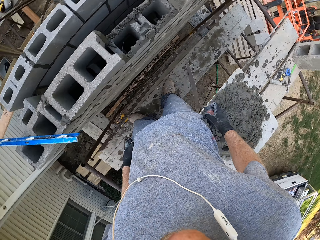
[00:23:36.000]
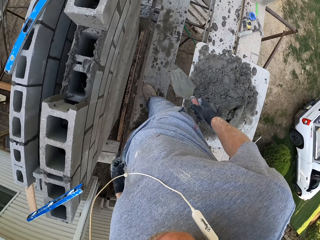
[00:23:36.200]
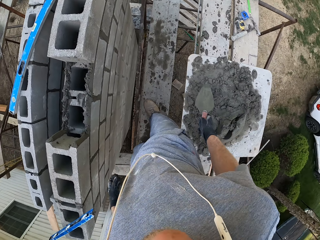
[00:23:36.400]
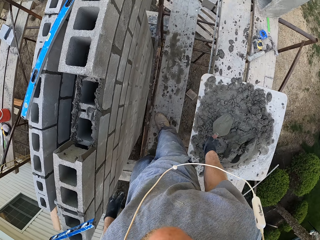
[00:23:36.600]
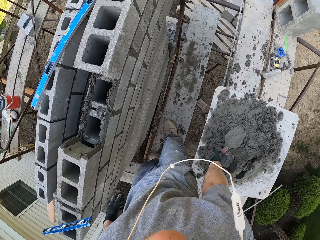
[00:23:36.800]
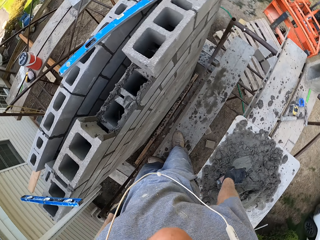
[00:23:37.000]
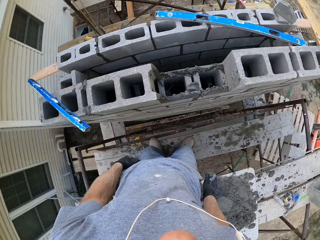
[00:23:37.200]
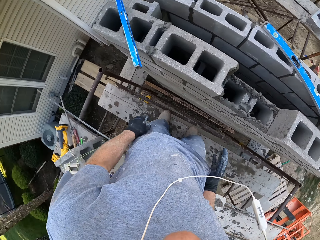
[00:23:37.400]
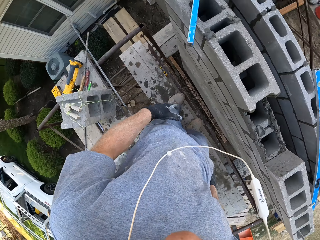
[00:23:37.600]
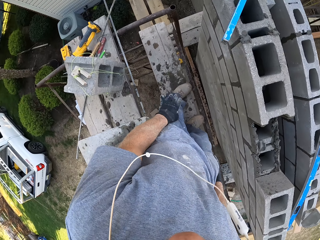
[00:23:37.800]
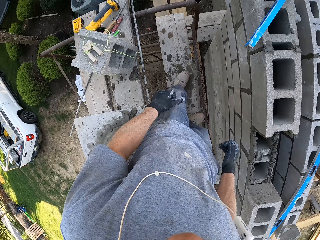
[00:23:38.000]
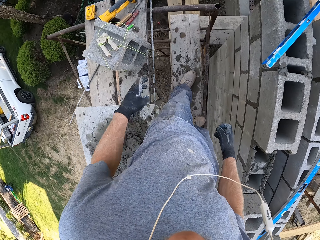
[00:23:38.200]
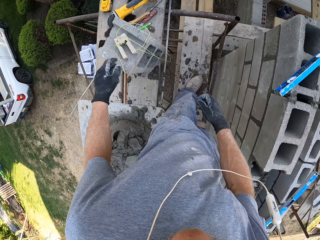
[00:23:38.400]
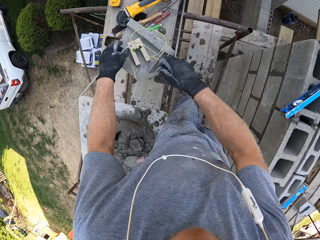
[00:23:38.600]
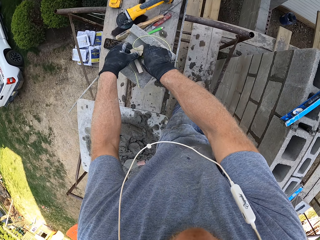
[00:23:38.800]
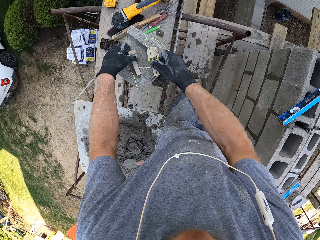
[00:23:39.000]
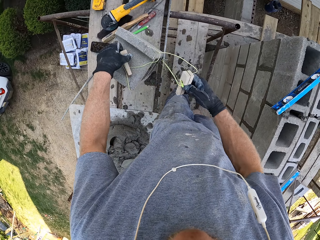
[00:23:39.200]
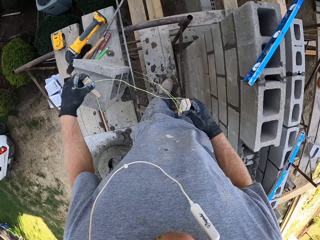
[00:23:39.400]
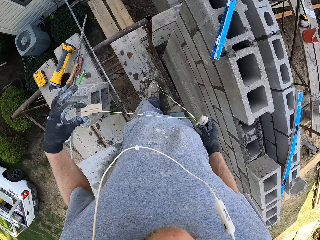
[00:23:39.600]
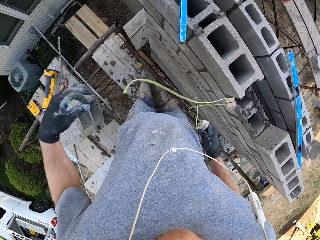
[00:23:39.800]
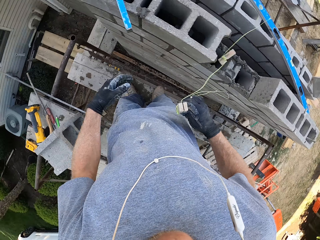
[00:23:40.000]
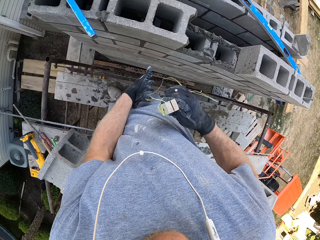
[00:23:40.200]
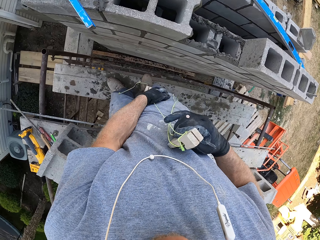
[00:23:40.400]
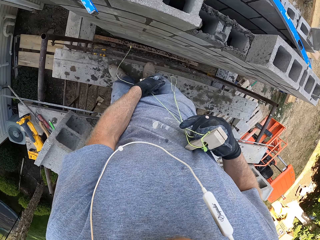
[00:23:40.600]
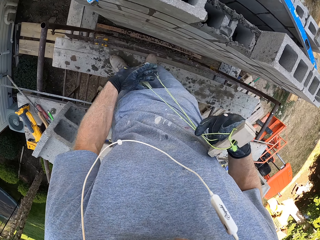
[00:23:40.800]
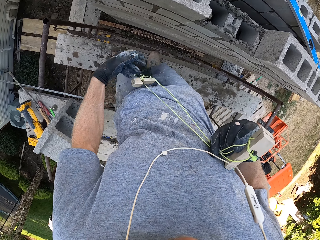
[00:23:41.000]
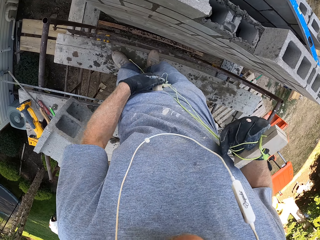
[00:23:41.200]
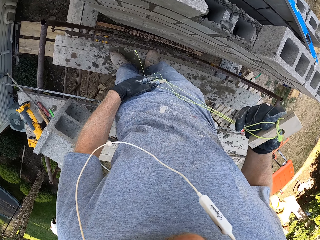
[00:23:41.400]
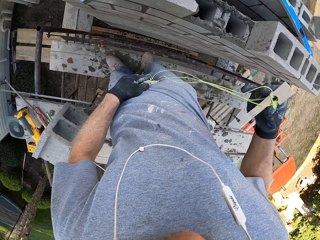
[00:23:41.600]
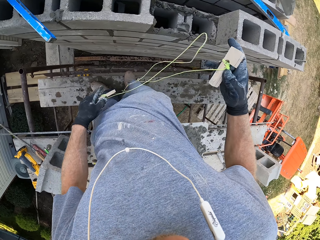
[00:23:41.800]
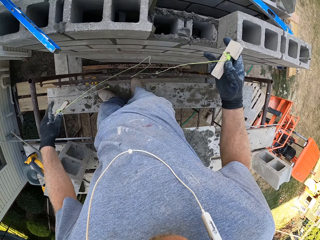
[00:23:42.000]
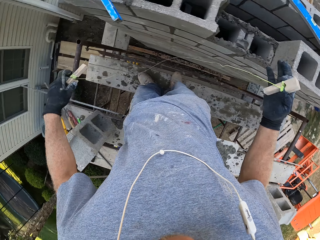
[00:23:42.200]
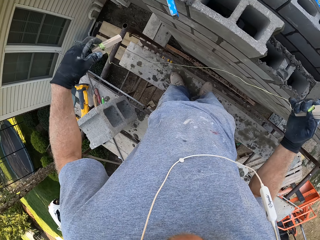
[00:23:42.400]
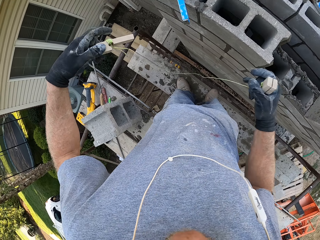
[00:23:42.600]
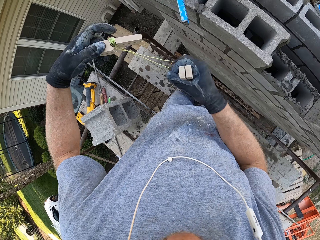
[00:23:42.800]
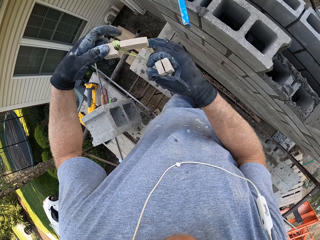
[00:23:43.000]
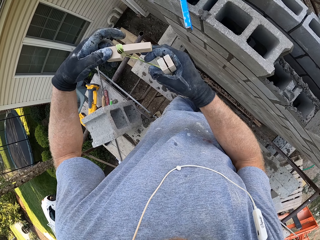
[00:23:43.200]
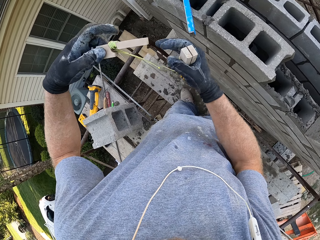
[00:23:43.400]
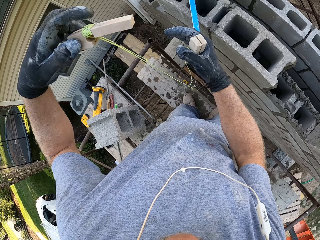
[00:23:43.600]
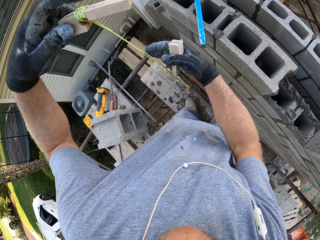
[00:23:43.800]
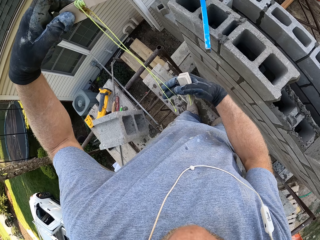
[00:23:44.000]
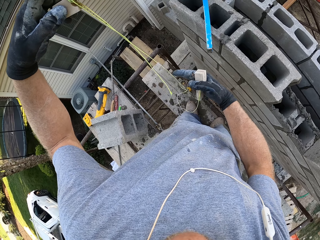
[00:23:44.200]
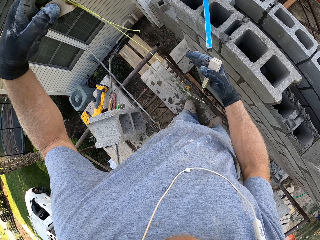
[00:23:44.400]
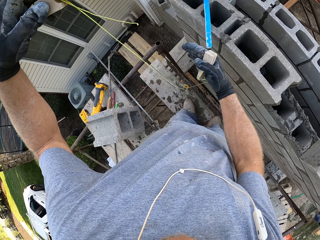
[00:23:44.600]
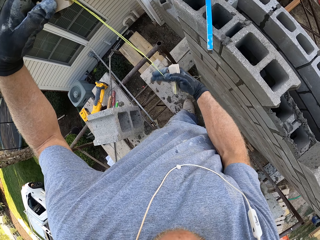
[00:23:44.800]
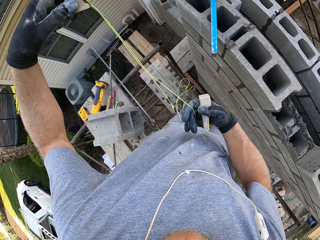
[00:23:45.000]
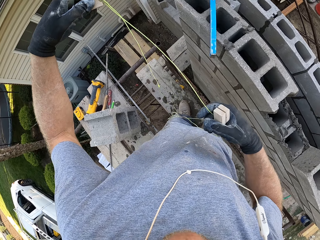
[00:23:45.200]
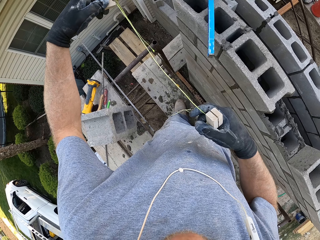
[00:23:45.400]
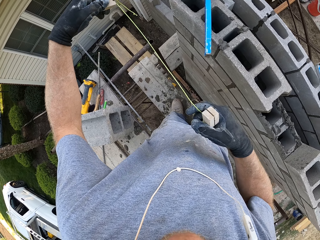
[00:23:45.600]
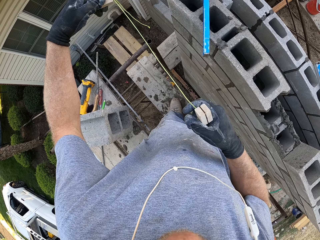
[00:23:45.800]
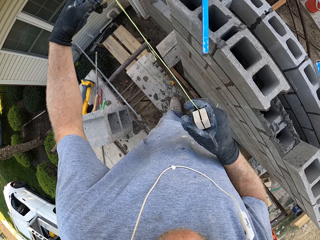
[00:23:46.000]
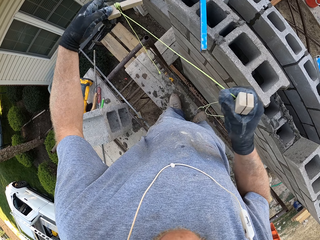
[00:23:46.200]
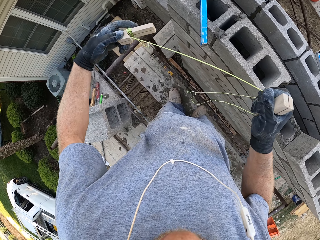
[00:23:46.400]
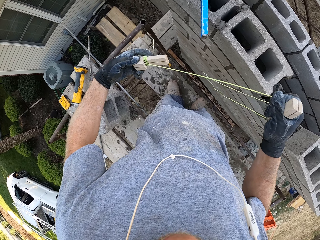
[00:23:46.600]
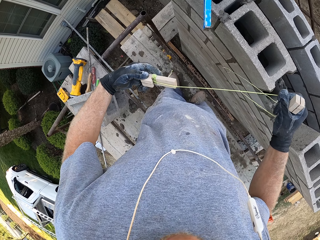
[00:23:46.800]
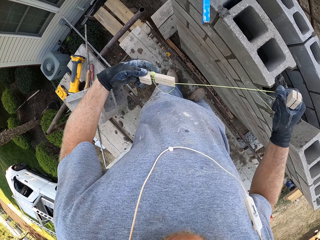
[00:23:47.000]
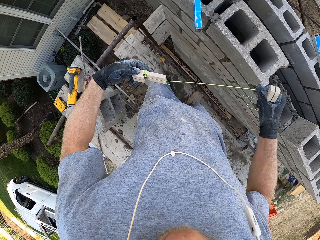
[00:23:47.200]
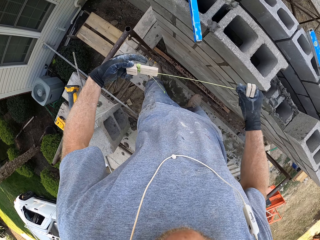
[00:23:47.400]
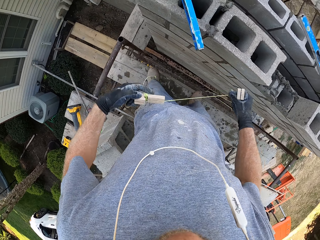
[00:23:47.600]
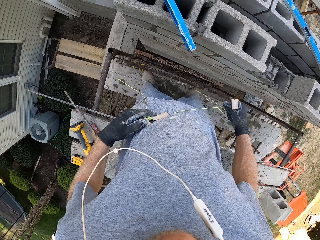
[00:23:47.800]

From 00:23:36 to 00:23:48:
The camera wearer drops the trowel on the cement board. They pick the wall alignment thread or measuring tool from the brick on the stand. They stretch the thread in the hands. They check the measuring tool.

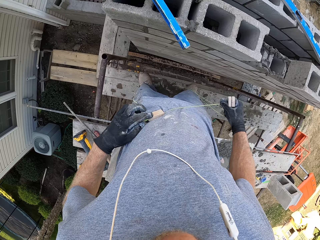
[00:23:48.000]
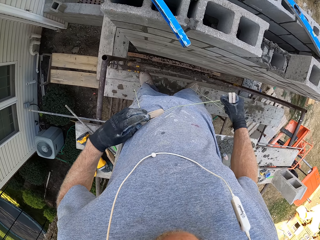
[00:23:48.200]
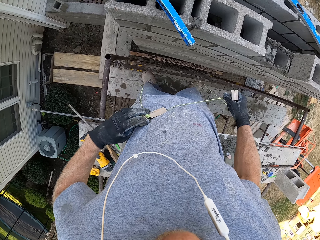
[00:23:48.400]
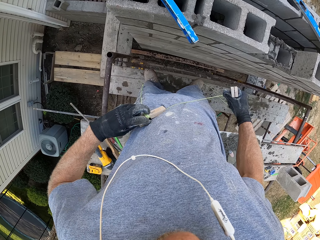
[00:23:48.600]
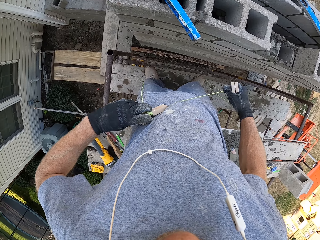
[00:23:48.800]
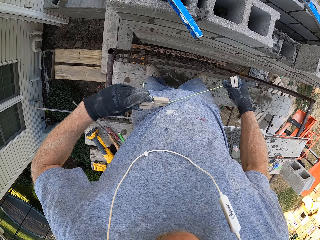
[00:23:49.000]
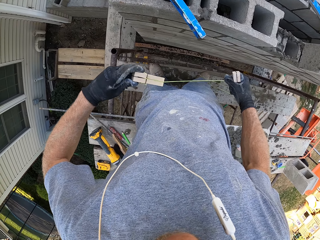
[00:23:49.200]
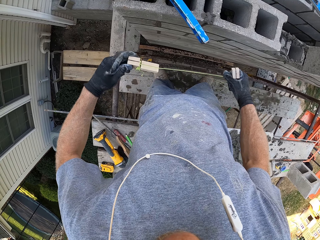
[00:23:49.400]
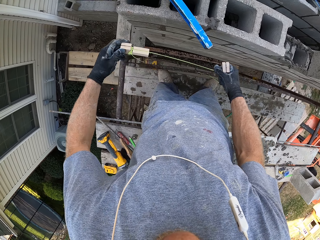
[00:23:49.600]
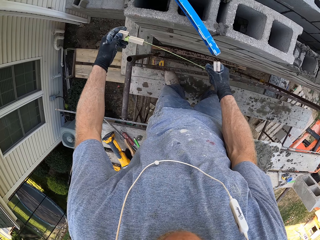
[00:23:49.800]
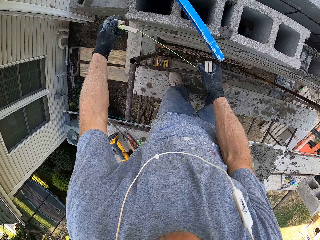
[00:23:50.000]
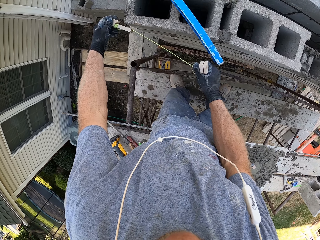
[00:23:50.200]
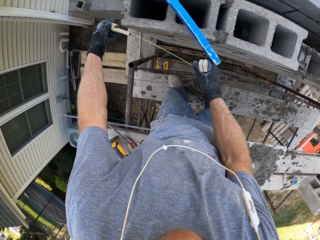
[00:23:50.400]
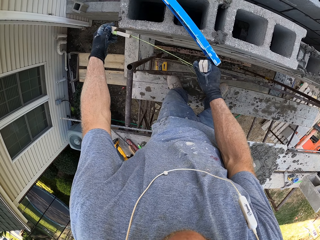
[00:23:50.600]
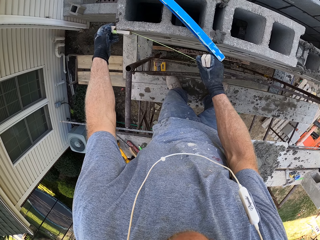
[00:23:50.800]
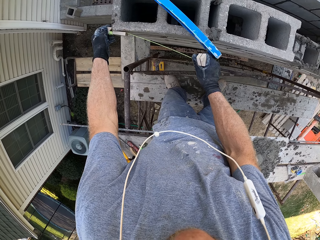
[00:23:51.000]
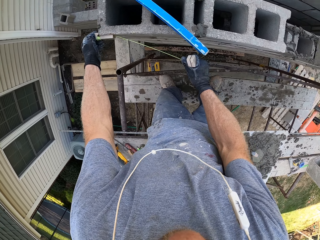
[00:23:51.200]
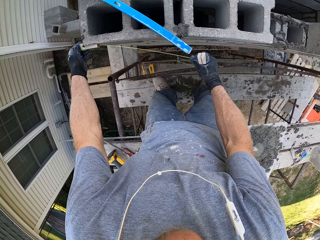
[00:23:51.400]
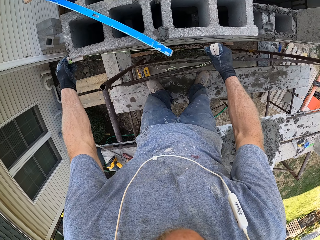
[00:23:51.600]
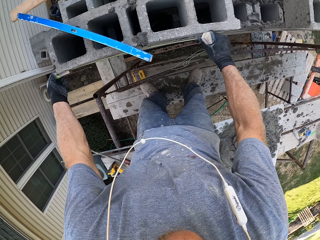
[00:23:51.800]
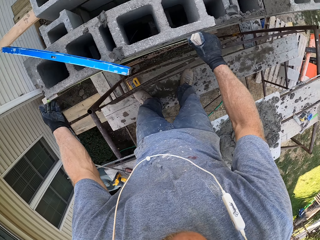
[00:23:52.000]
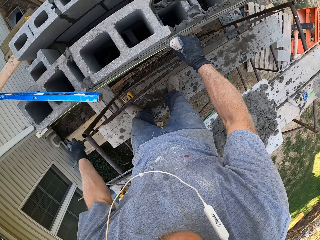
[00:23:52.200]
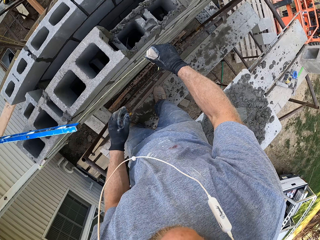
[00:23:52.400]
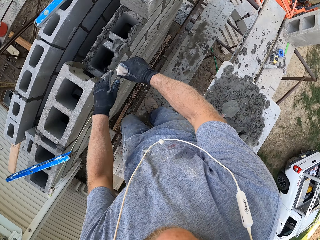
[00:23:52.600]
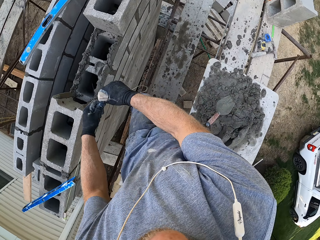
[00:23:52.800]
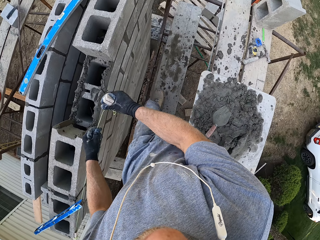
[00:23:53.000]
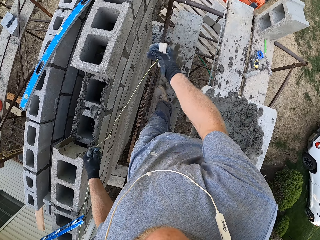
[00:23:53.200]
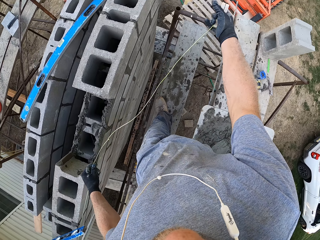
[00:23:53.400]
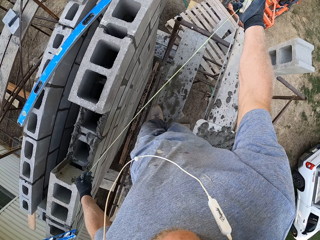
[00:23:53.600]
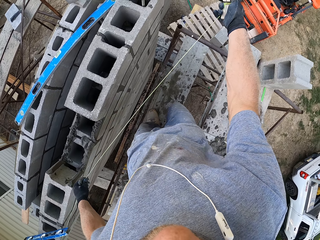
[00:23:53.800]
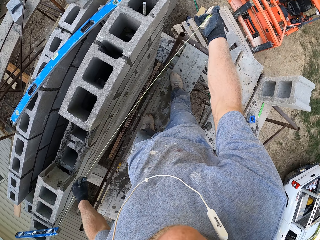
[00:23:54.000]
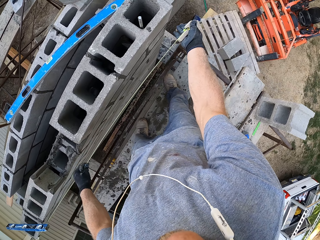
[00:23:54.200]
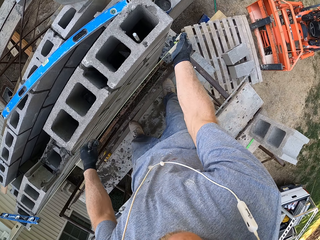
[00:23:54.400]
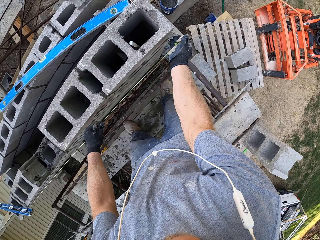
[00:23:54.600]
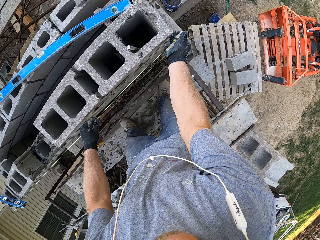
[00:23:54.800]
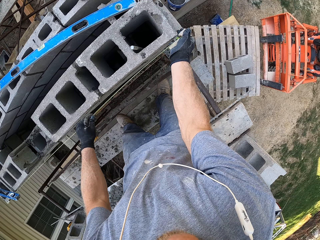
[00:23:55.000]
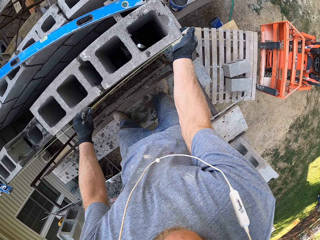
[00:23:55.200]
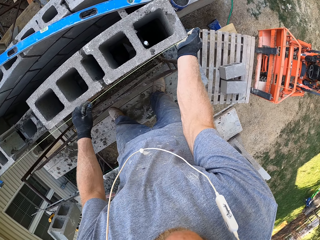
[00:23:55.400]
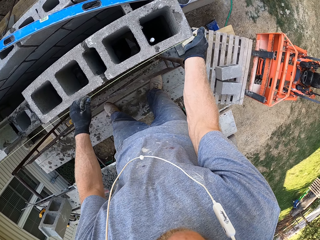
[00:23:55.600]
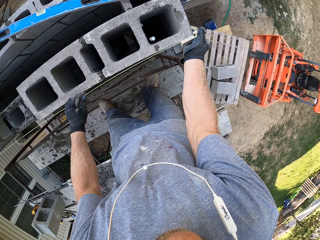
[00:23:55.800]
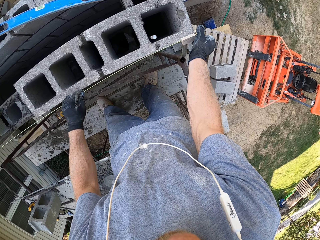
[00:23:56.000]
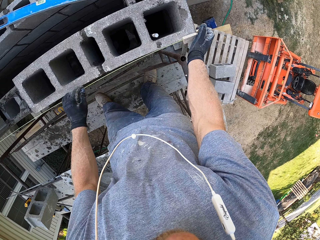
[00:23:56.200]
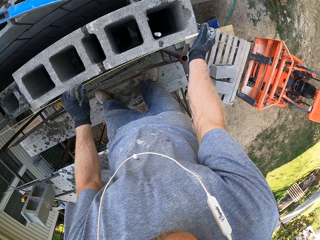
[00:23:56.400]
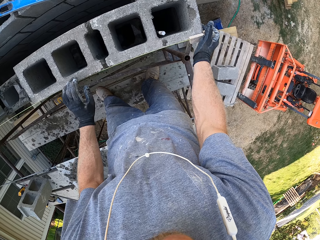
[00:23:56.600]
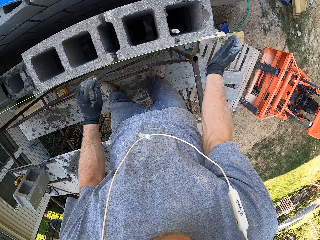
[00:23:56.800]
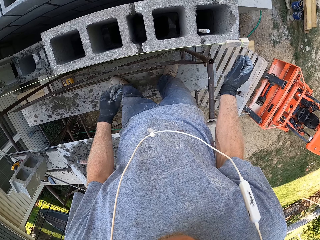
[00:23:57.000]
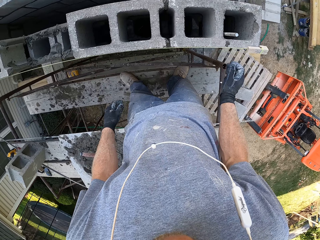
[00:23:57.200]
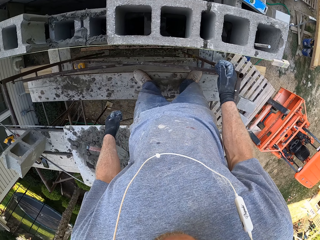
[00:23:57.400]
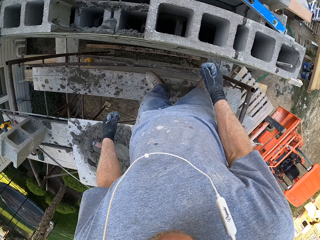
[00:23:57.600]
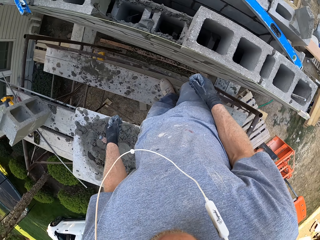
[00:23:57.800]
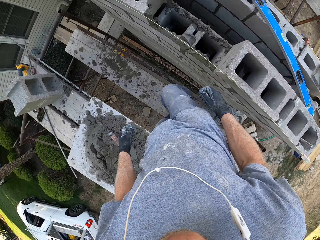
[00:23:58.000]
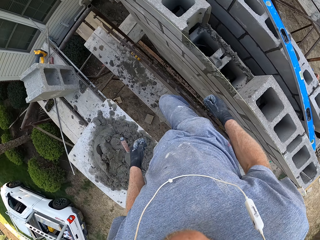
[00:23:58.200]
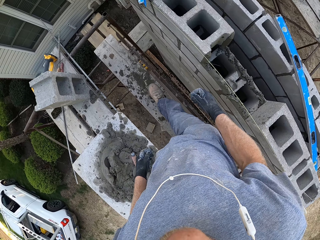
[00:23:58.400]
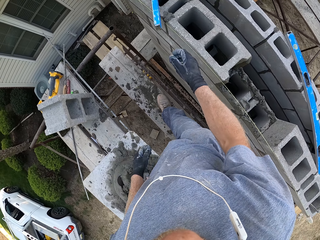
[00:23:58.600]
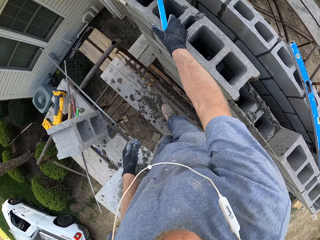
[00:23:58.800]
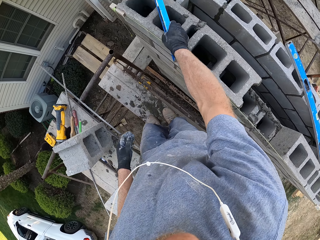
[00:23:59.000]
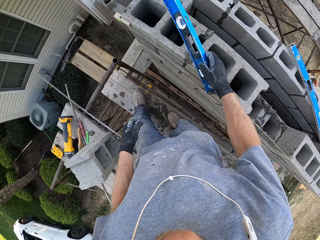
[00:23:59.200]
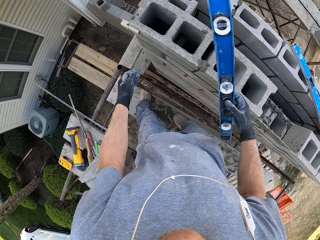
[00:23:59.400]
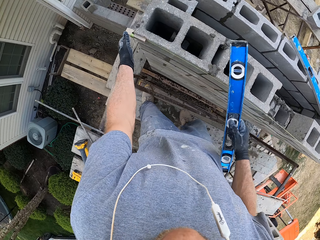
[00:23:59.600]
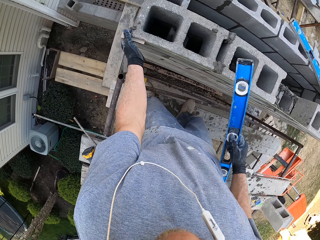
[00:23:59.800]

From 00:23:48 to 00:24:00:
The camera wearer sticks the thread along the wall bricks. They measure the wall. They walk along the wall. They pick the spirit level on the wall.
